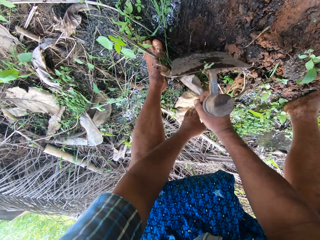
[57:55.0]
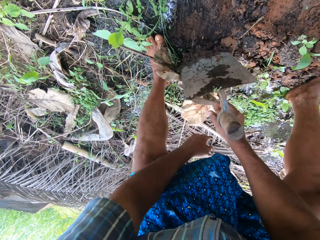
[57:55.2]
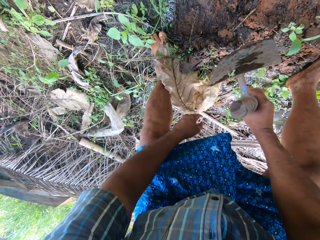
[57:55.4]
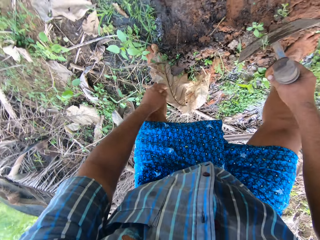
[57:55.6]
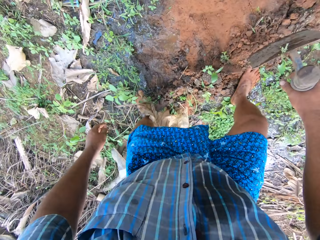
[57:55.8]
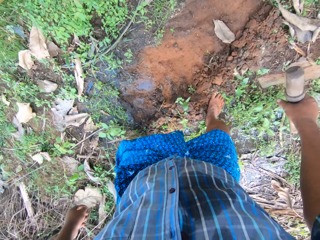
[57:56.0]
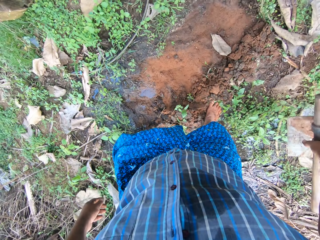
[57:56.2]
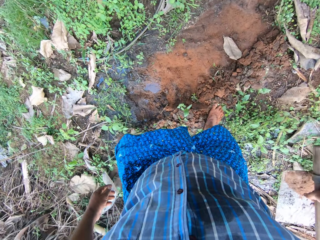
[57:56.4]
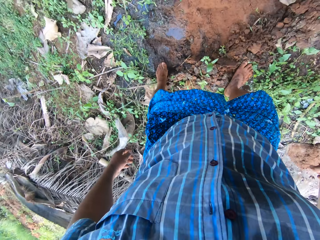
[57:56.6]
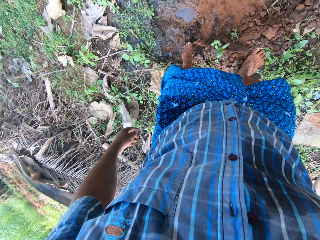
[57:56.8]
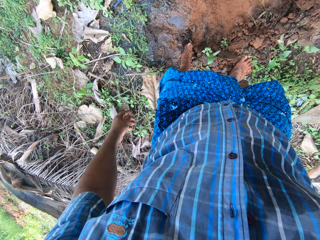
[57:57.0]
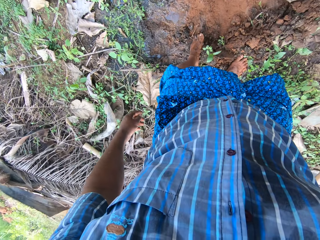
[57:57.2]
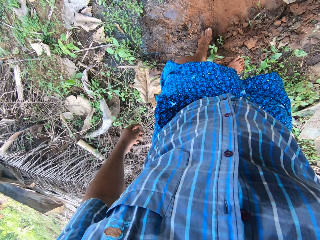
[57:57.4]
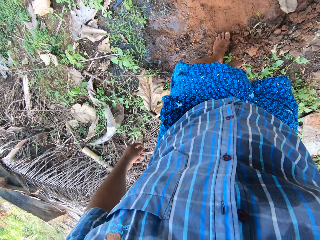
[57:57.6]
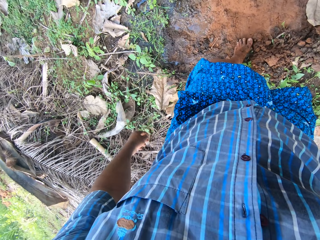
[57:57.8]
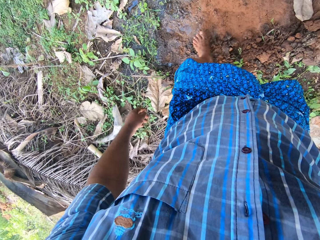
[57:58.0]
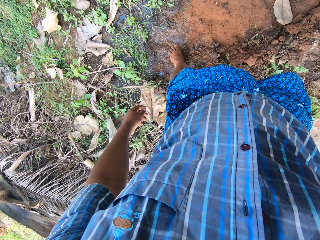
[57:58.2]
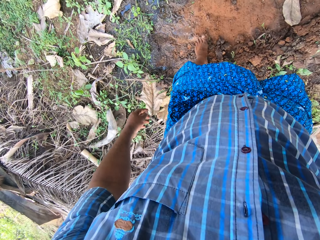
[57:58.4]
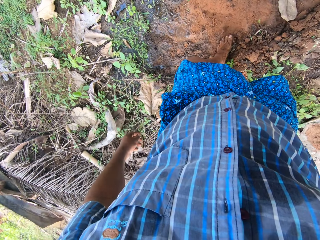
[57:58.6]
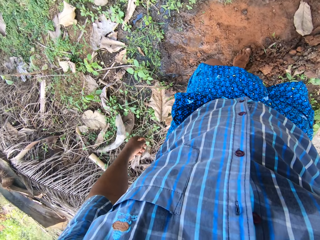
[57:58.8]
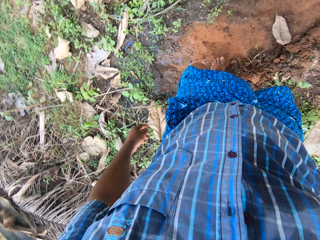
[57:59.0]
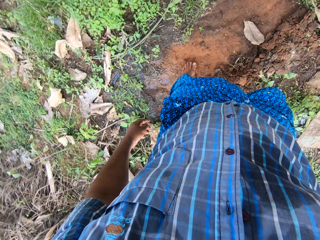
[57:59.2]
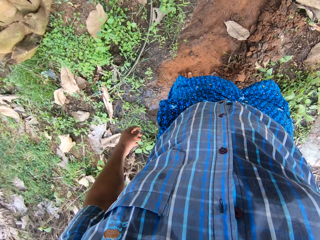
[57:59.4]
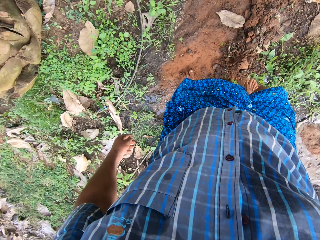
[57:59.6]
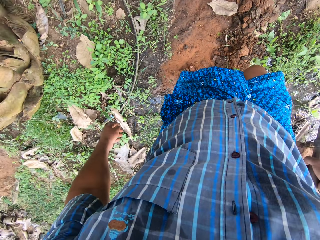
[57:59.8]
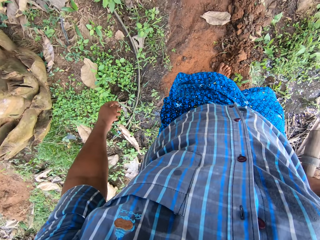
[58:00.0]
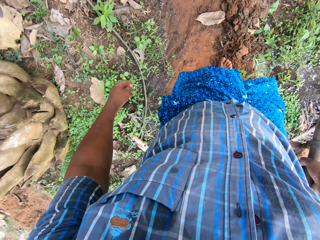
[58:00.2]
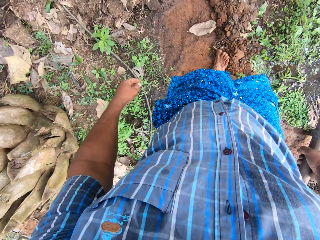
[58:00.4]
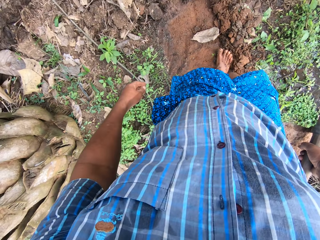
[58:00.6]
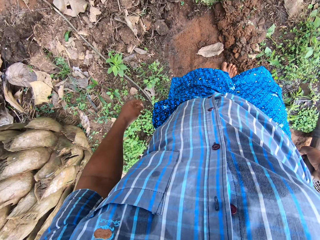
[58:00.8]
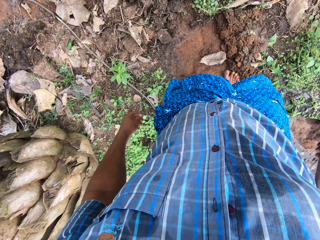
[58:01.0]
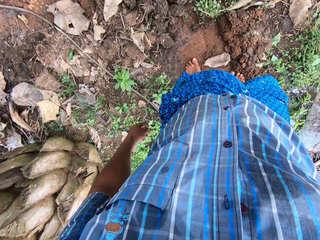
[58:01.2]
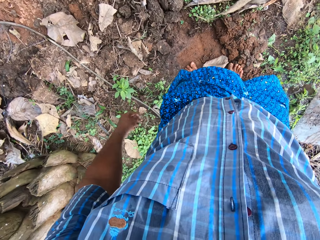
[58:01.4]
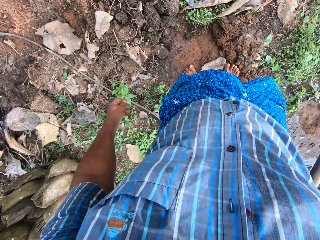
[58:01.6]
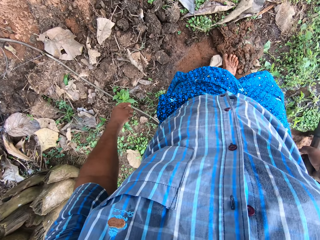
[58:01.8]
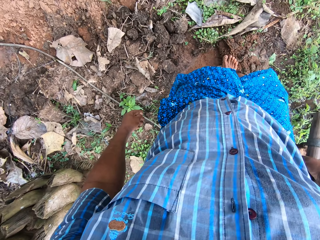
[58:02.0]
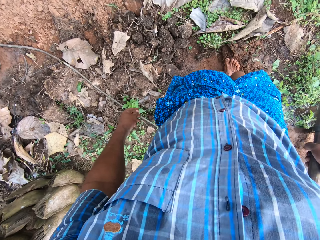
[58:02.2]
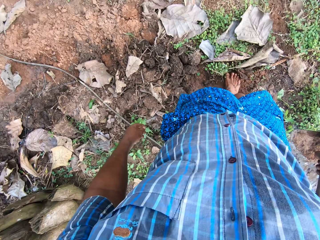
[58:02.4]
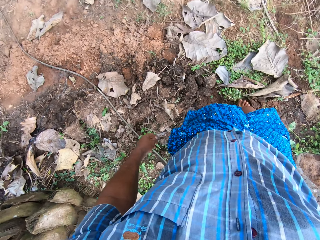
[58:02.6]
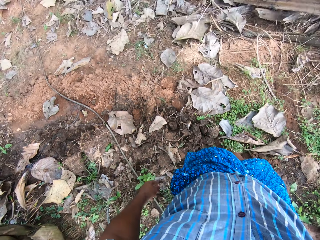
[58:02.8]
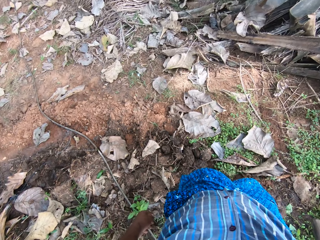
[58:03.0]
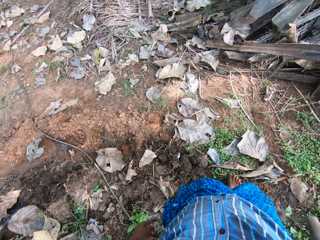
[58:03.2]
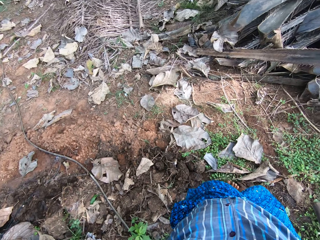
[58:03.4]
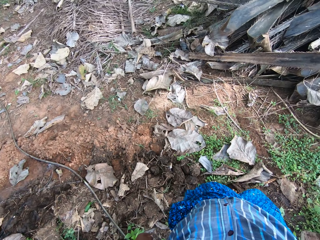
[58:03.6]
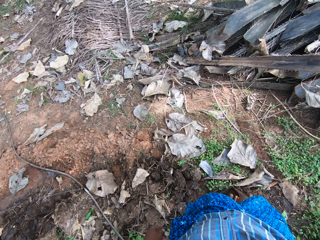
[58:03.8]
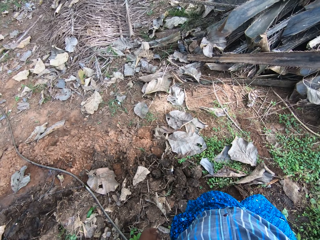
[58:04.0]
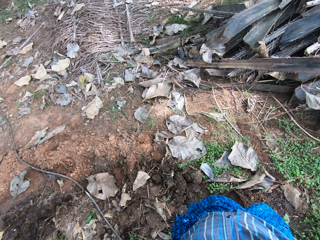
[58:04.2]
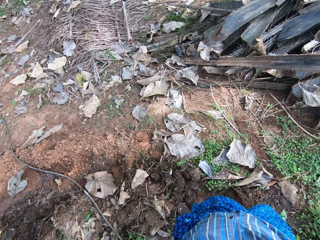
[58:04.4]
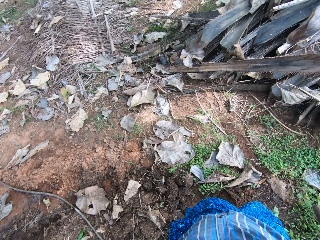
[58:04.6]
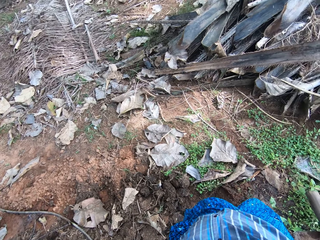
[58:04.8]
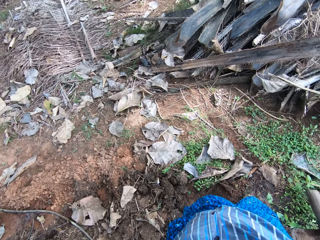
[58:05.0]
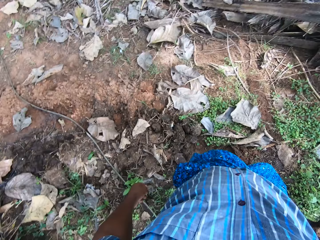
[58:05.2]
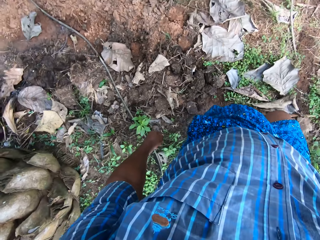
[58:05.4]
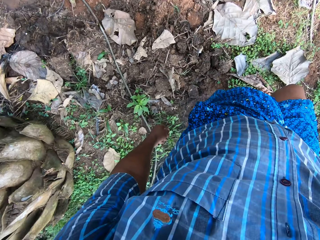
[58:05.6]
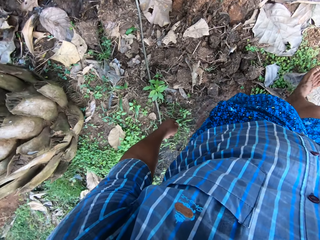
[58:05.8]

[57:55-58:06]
The camera wearer moves soil with the leg. They spread the soil with the leg.

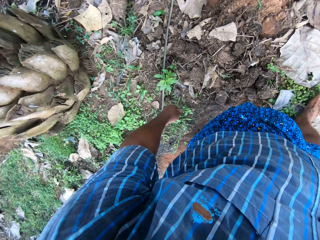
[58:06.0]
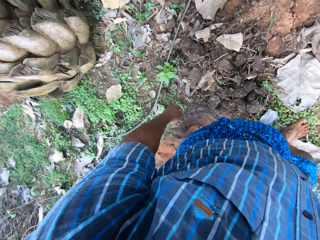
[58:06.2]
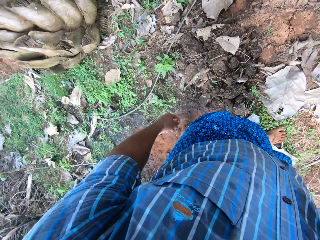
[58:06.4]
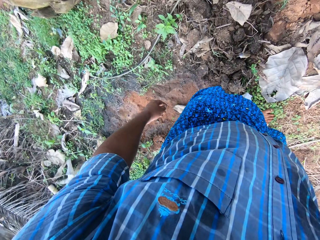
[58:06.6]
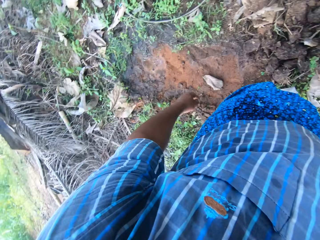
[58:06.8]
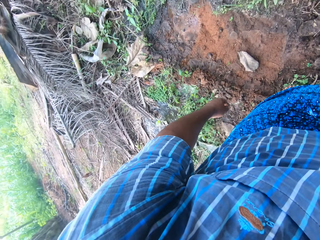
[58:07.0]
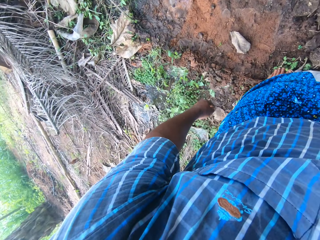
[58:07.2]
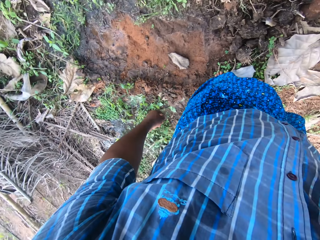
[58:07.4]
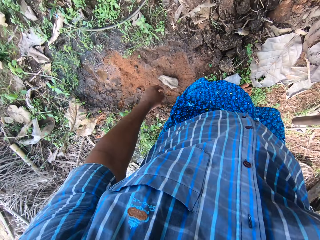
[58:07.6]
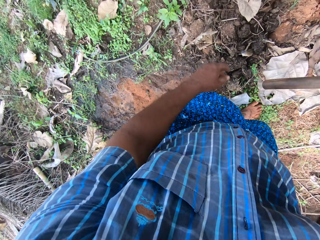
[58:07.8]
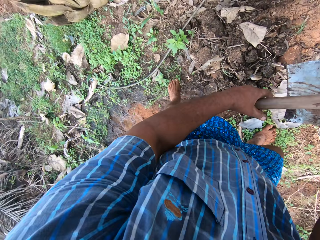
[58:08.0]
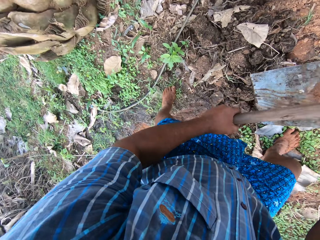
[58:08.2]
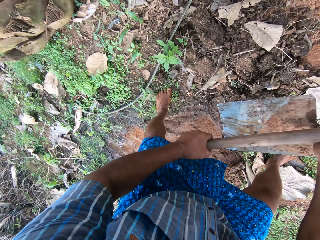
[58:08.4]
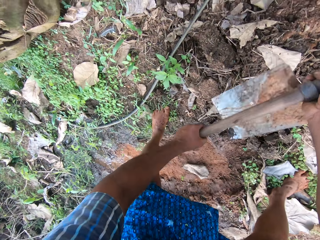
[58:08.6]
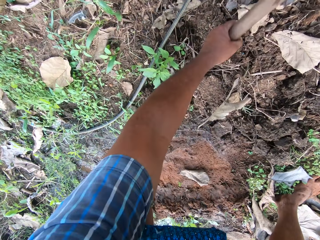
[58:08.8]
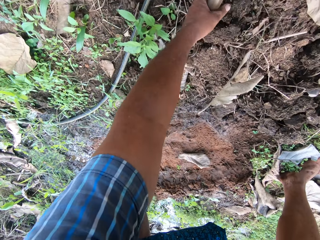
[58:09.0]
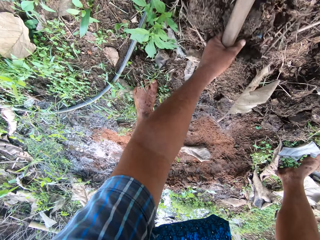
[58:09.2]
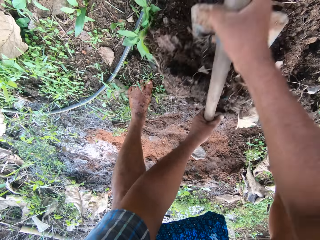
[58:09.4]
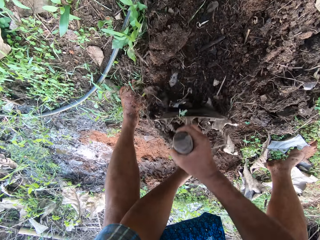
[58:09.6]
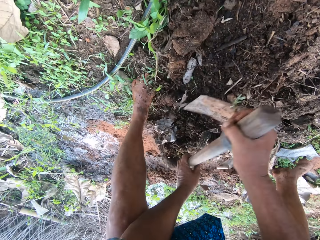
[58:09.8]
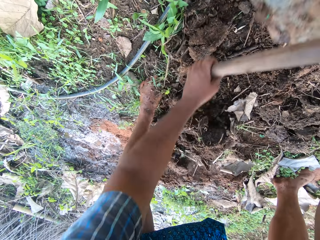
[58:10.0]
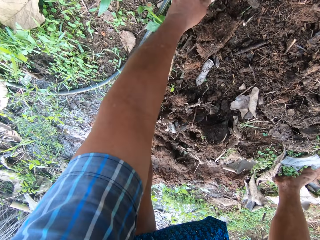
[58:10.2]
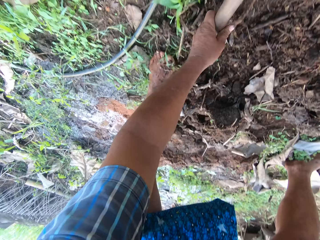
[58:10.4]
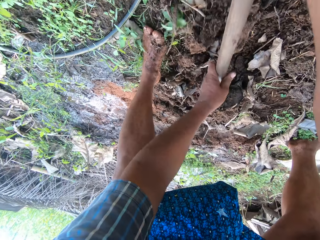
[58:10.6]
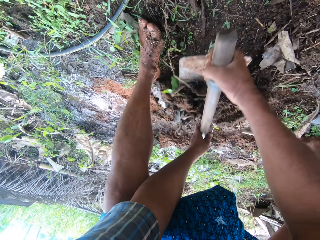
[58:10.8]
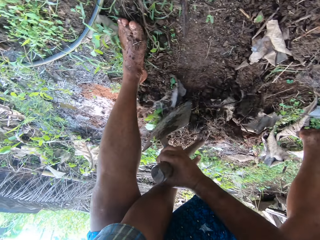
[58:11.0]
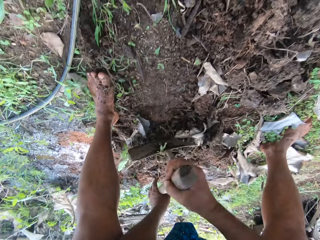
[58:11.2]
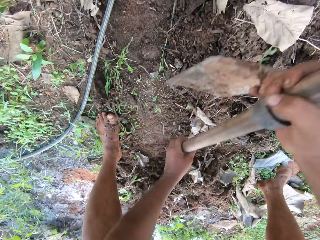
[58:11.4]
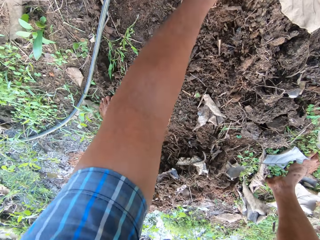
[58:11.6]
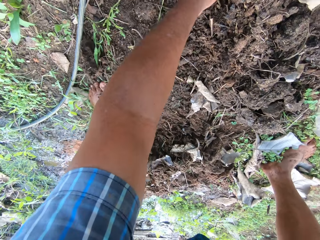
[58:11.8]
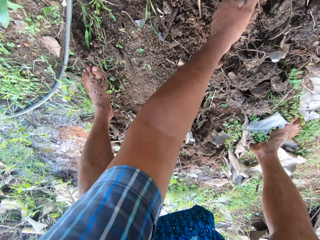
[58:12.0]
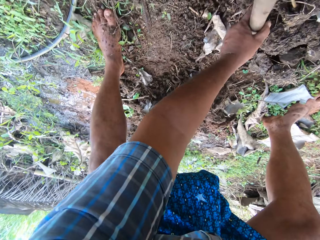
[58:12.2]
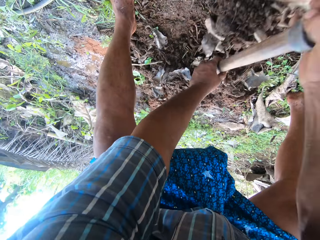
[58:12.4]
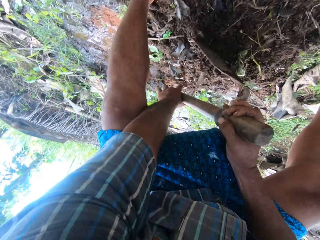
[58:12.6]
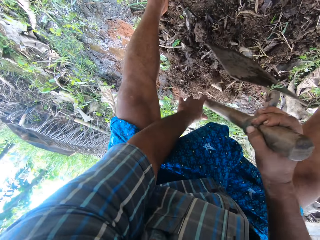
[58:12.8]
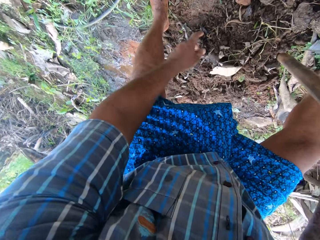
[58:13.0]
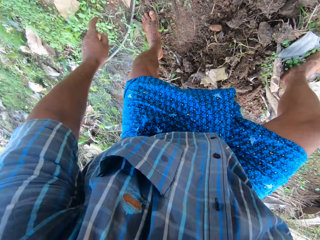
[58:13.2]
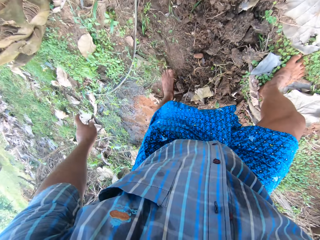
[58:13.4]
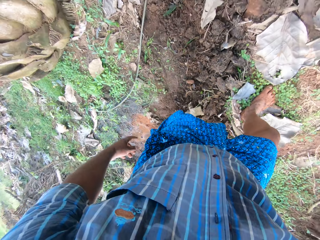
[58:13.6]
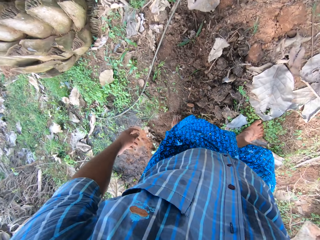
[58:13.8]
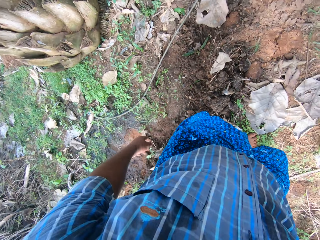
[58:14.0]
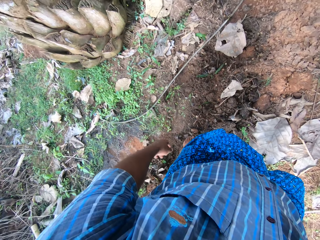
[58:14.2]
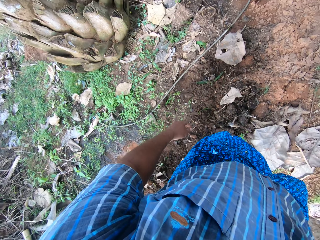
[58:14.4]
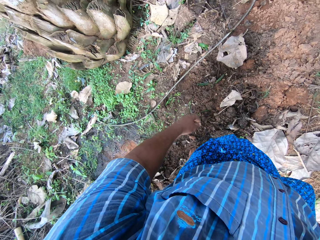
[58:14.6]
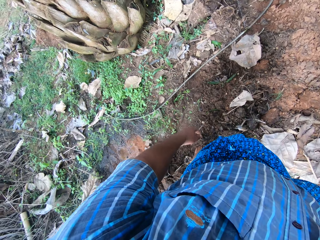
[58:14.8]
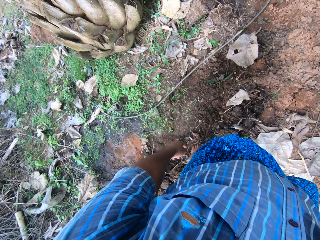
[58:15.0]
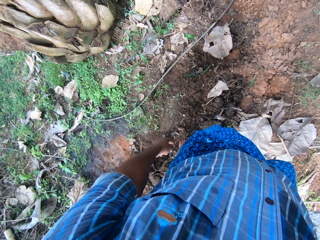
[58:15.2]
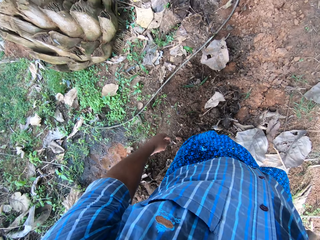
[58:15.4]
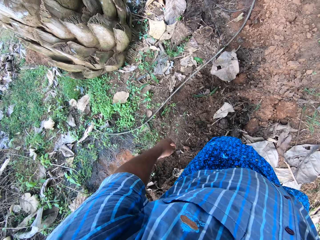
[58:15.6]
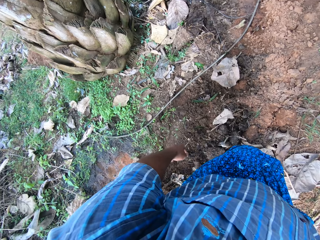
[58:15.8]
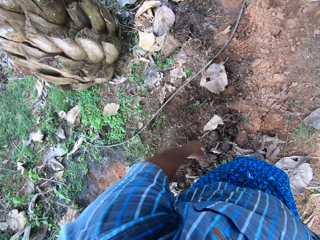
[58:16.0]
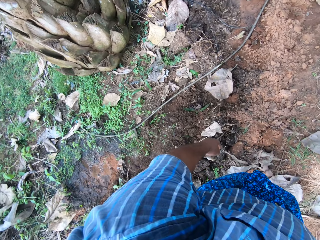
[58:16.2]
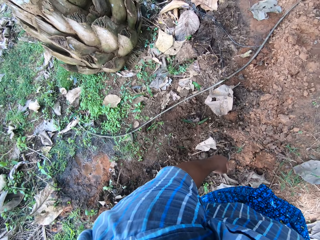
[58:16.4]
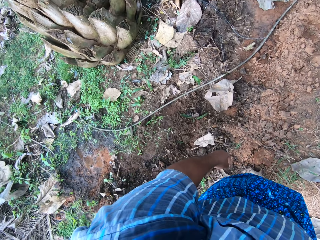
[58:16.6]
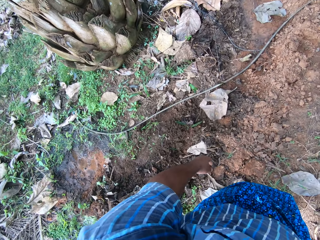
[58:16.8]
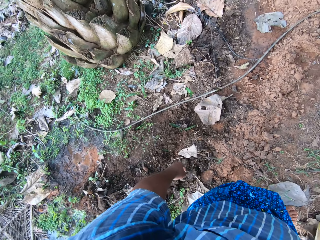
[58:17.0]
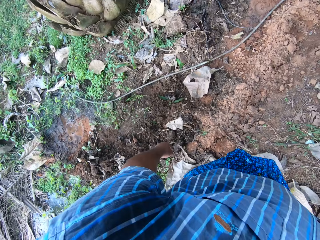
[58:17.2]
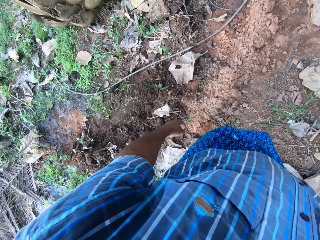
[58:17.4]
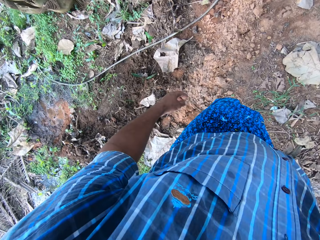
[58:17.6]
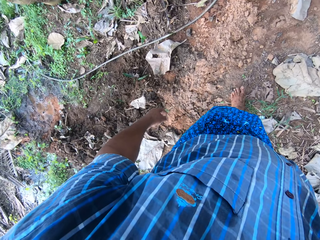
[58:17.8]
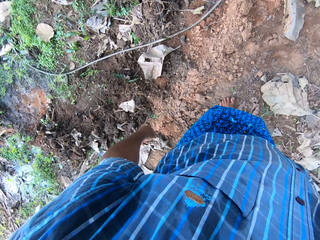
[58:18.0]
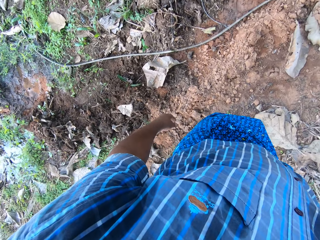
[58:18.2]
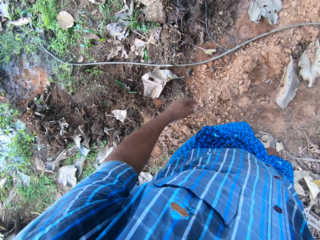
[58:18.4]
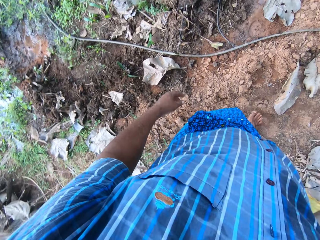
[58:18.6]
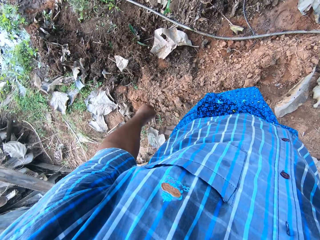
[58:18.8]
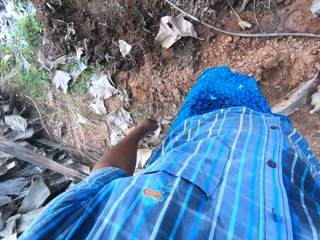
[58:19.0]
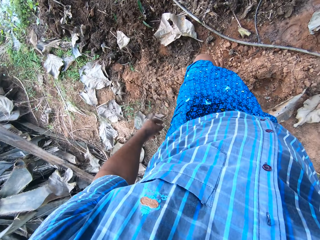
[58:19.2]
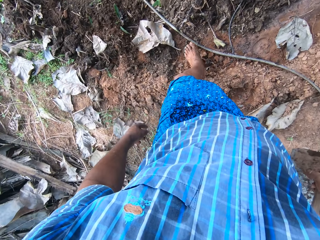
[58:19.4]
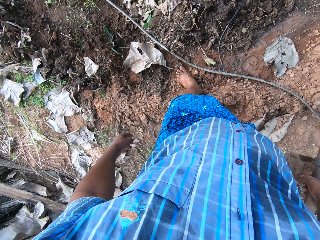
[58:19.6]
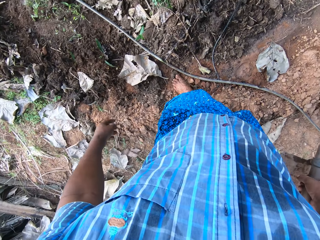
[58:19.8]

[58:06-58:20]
The camera wearer moves soil with a hoe. They dig with the farming hoe. They start walking.
